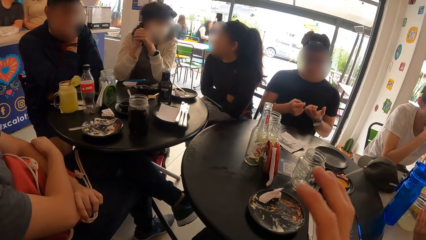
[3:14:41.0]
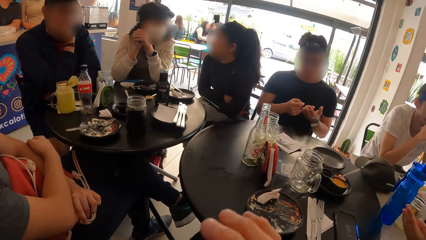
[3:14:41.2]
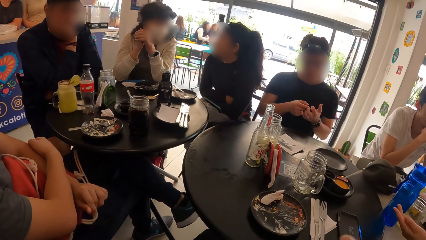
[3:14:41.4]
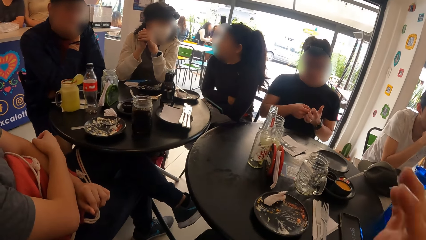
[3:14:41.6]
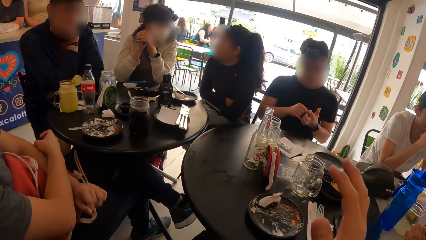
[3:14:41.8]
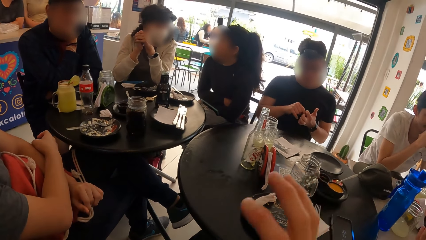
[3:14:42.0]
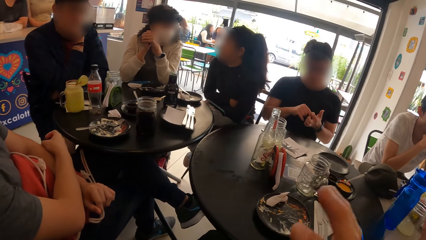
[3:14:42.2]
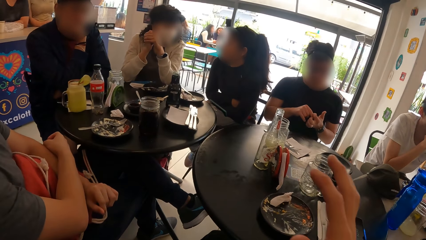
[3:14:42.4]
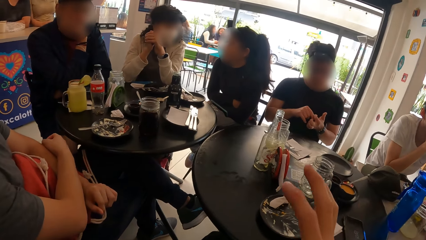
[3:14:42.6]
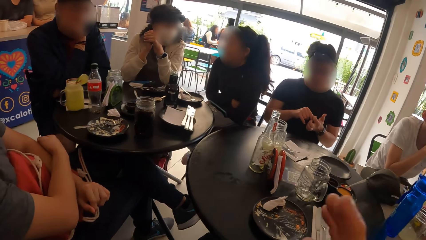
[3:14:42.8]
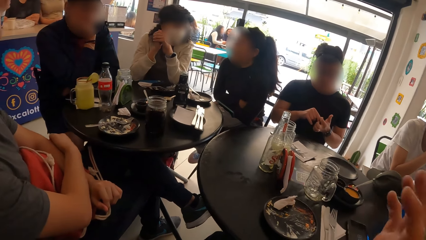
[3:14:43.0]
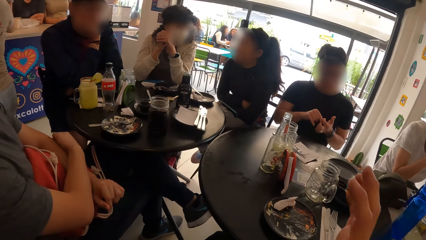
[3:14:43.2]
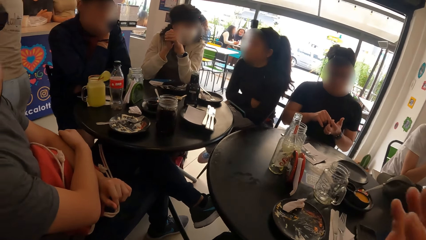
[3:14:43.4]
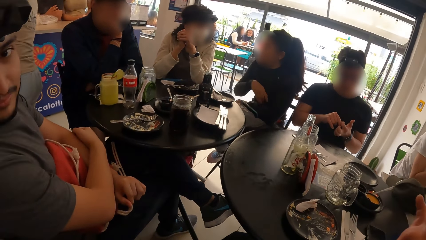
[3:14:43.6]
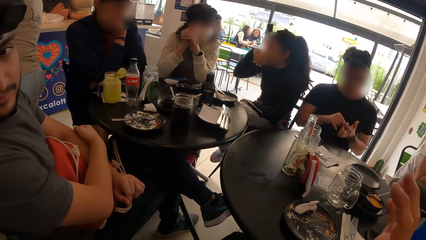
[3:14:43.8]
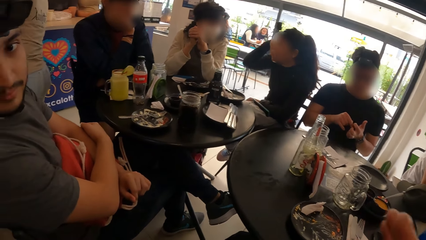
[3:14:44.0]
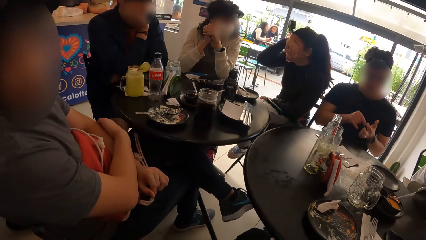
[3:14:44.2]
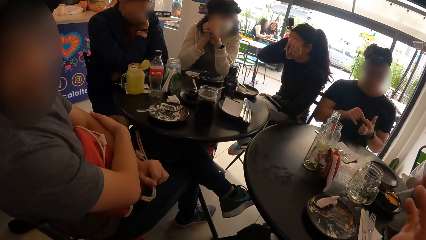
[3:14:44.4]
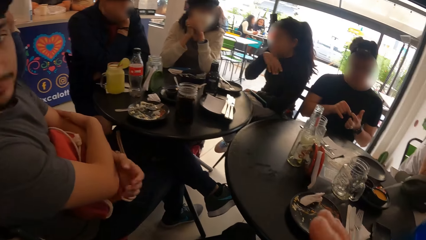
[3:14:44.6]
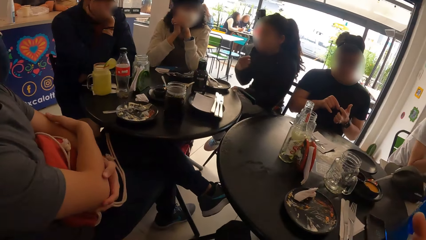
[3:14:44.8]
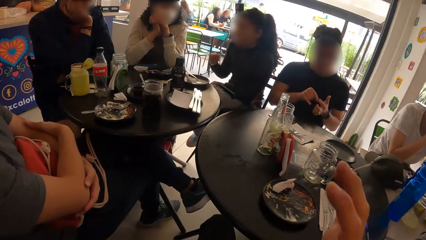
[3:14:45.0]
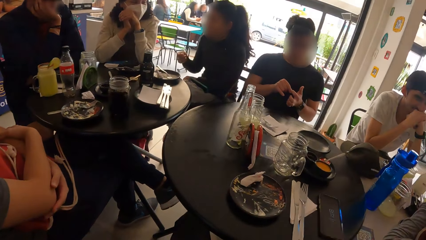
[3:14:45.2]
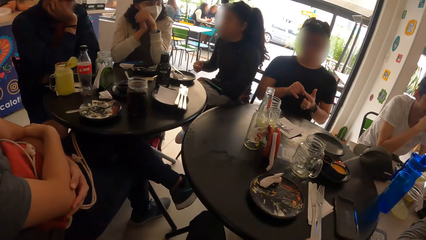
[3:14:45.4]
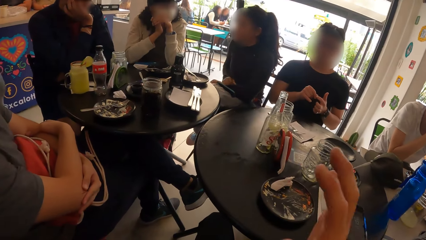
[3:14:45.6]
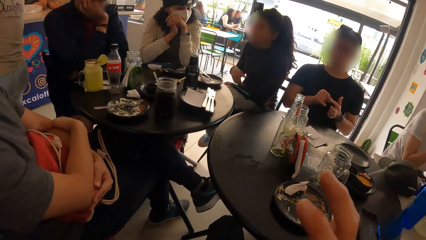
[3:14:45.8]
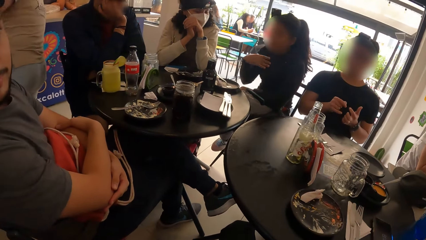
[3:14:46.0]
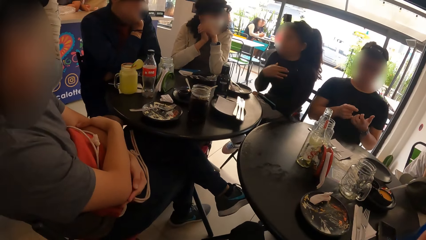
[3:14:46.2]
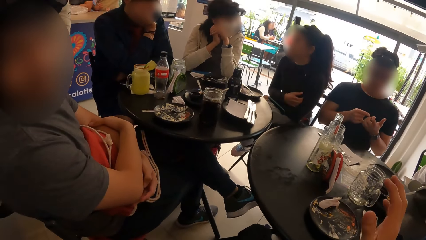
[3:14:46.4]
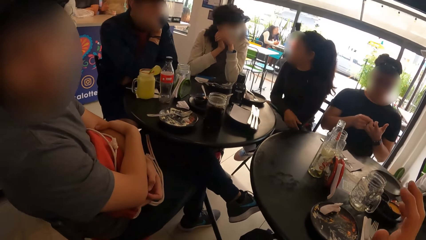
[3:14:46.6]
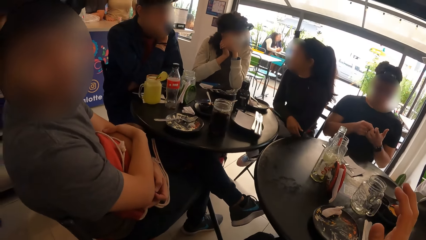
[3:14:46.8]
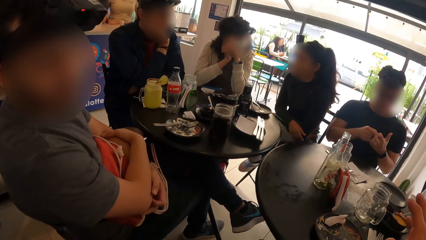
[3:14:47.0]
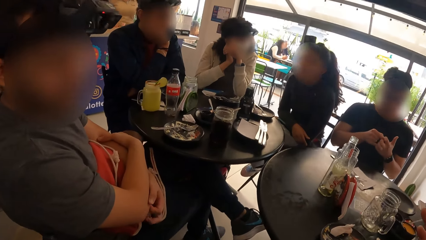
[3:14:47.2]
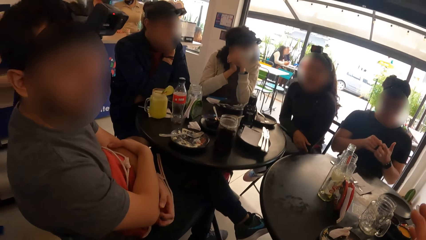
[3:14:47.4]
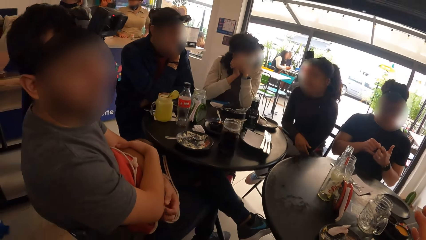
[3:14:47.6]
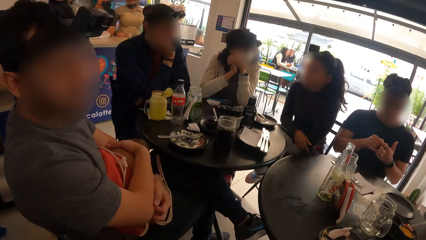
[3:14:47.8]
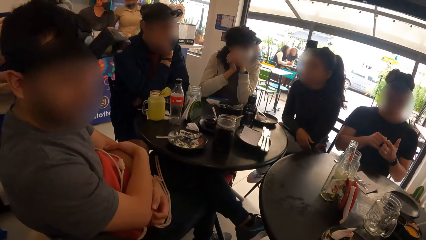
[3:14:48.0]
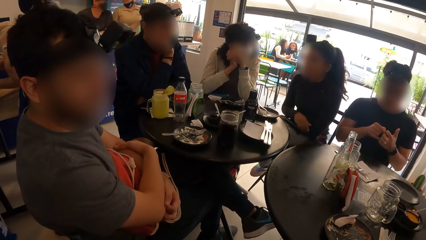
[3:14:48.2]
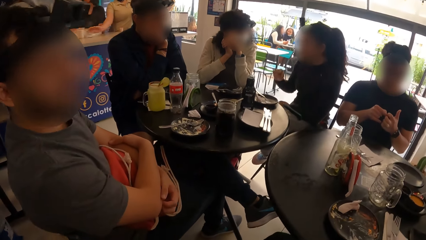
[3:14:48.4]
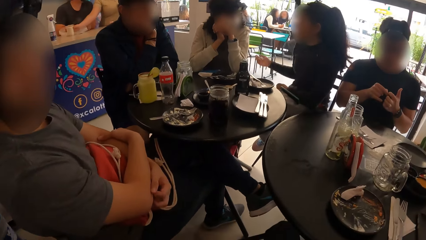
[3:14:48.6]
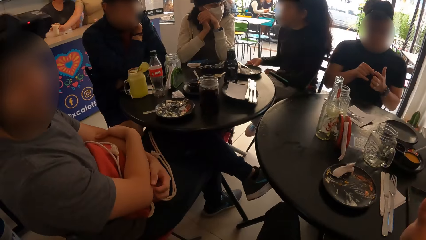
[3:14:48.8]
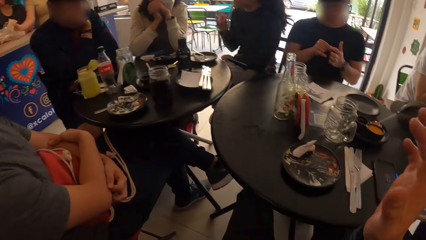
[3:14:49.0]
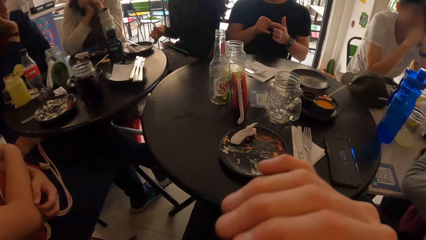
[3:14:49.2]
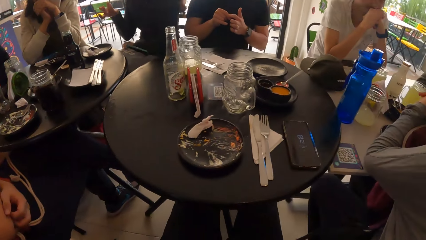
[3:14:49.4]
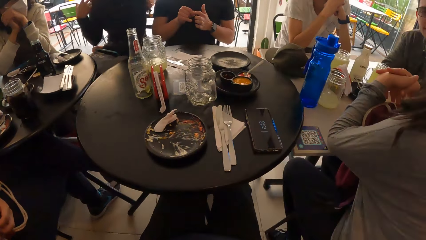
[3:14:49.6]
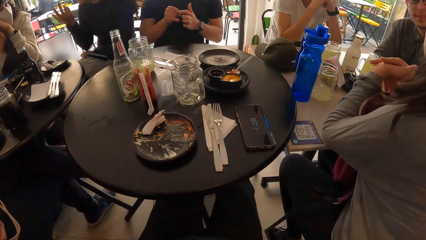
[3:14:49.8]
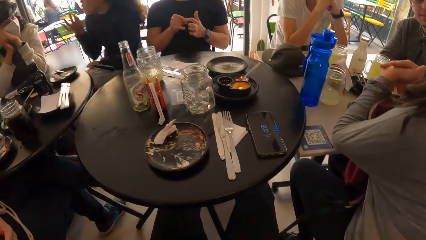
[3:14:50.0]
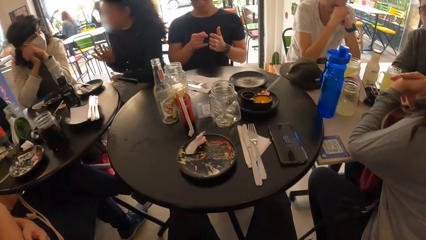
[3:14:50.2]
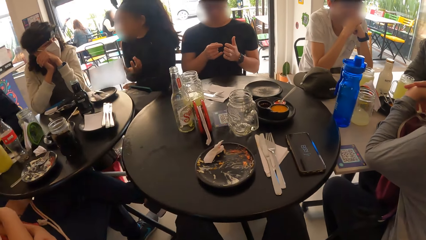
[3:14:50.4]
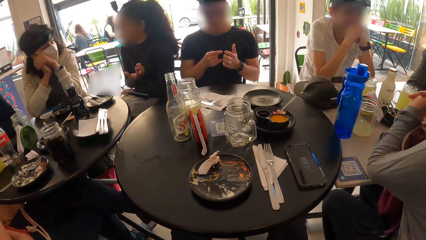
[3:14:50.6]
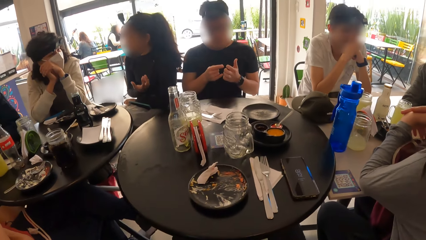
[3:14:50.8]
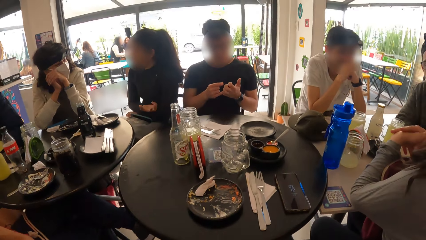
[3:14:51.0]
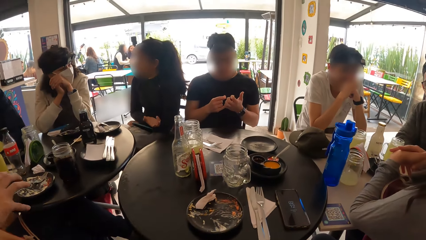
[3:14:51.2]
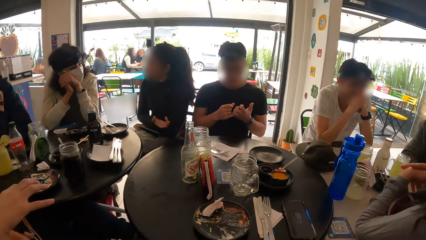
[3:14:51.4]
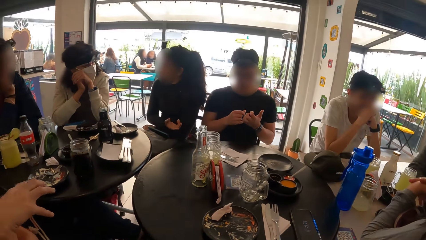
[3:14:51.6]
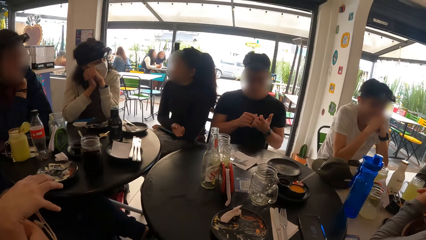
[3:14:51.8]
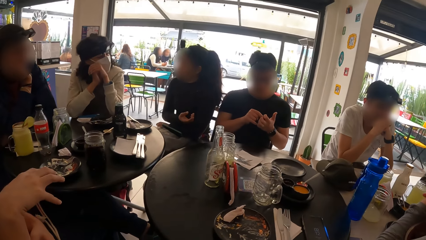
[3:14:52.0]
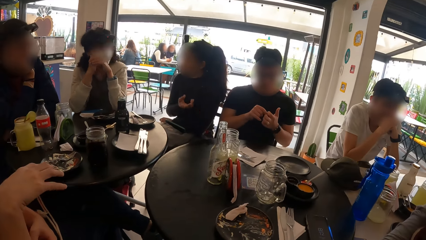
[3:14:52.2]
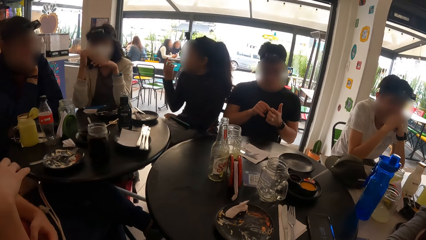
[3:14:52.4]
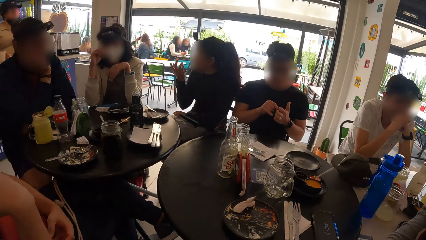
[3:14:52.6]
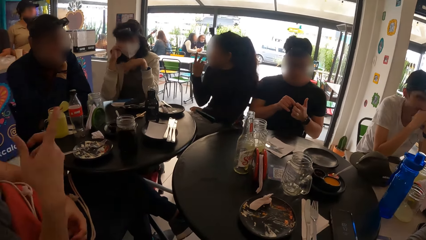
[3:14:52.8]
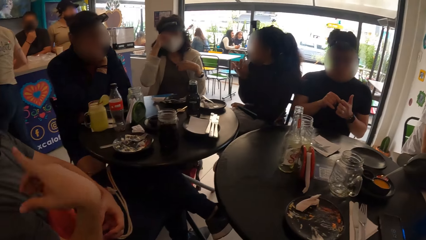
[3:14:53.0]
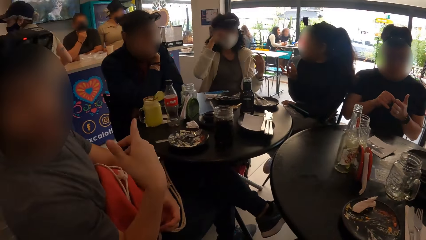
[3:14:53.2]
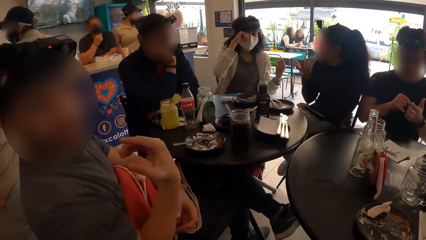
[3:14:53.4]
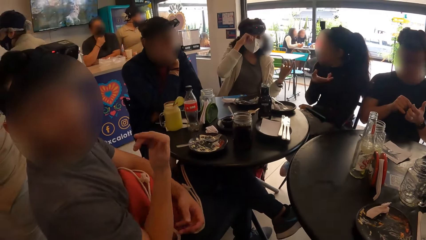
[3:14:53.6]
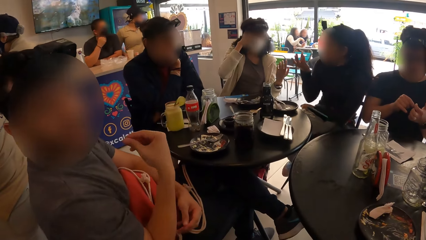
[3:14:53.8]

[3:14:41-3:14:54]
A woman interacts with another woman and a man.

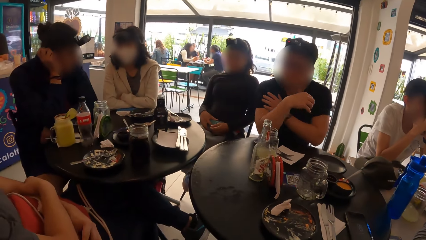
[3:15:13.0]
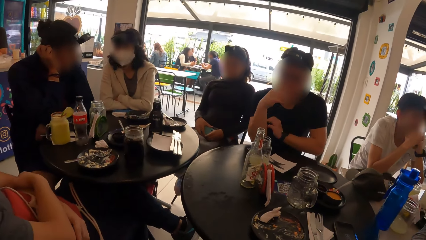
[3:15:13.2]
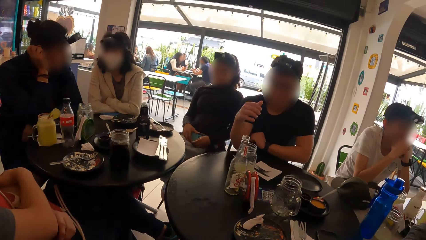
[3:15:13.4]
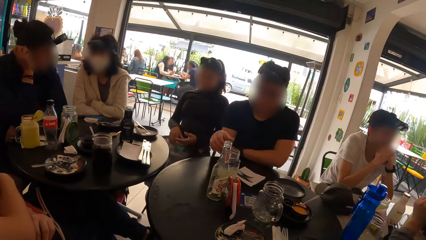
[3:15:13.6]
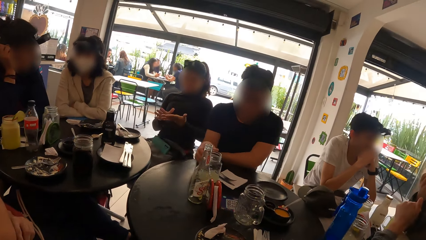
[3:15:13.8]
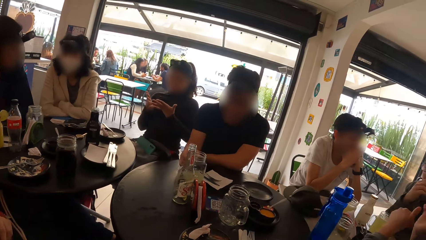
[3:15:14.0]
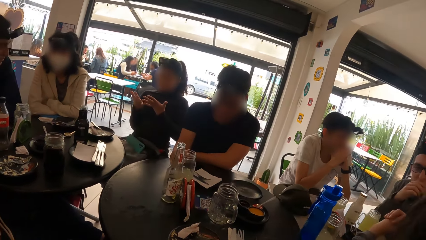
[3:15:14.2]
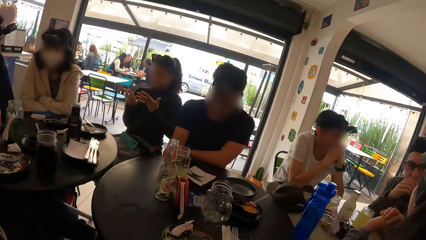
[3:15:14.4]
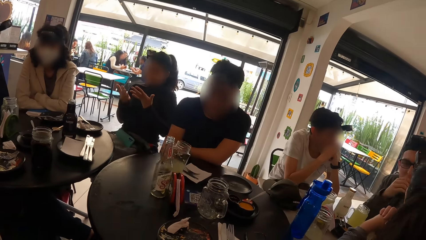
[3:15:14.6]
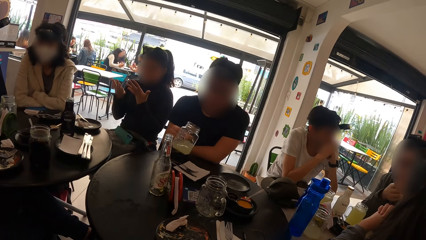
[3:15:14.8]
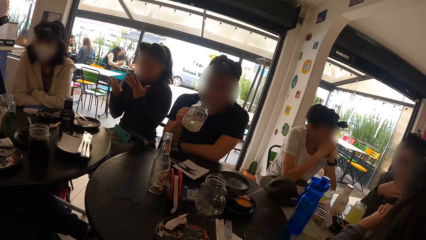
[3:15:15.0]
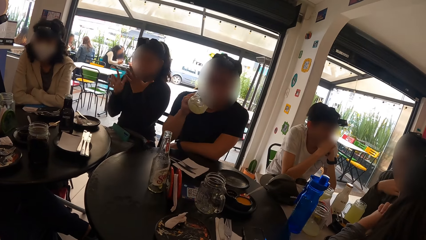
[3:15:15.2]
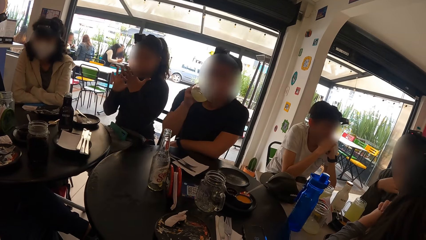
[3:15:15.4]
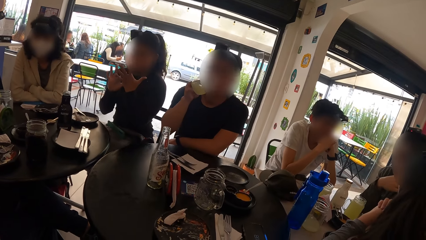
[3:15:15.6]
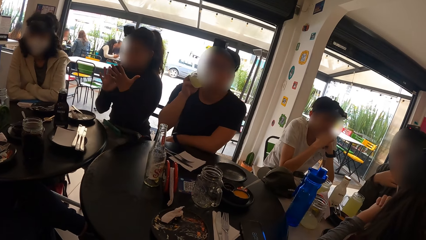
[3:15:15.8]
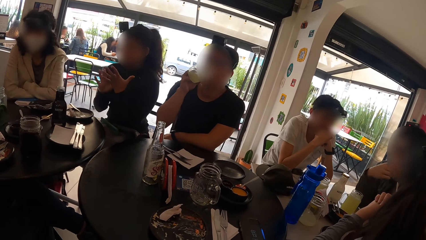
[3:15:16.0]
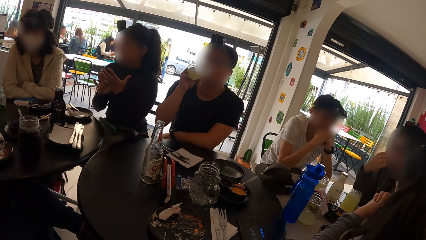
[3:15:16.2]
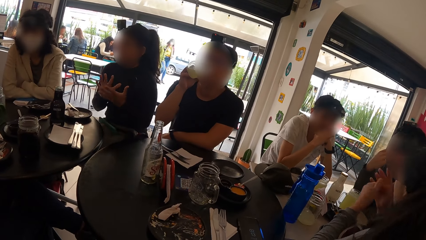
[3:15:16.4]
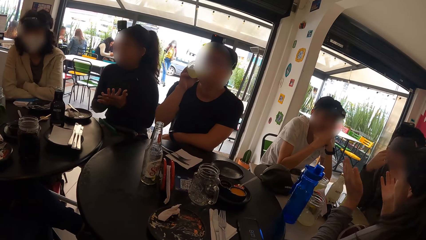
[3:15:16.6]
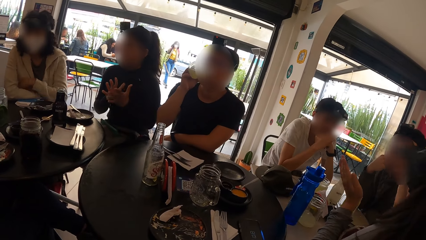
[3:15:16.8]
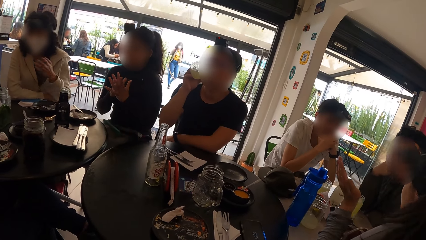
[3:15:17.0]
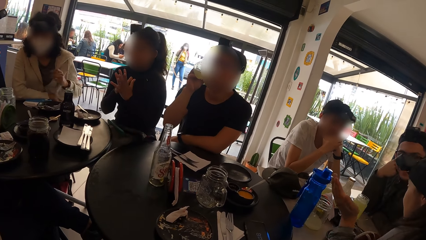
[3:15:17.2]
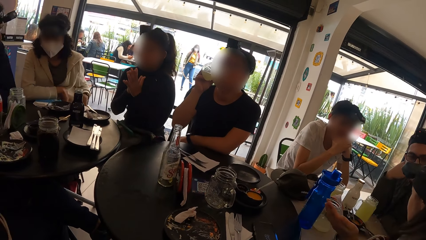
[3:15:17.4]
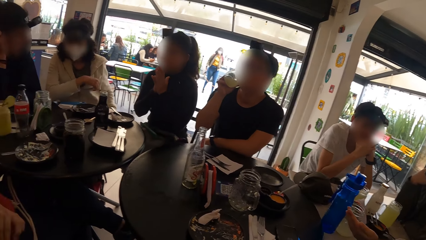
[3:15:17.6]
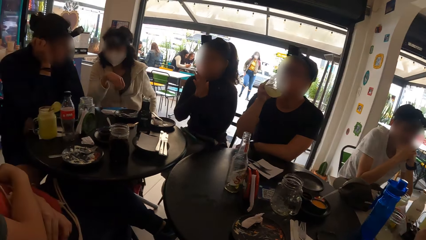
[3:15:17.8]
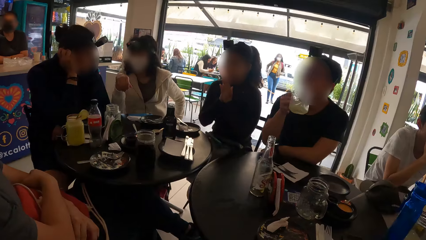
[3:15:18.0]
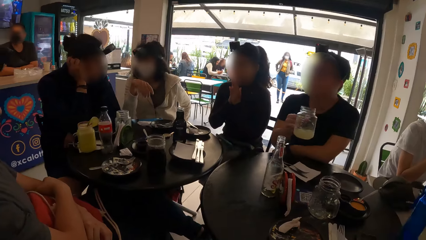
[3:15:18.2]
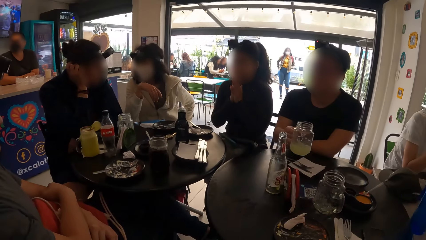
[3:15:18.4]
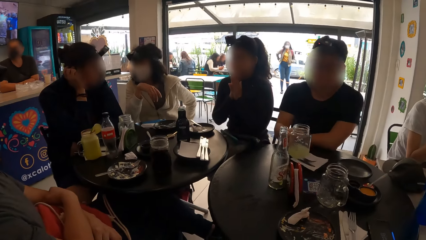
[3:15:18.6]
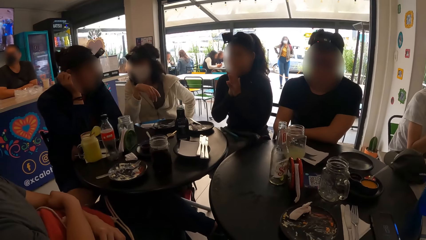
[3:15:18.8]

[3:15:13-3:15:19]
A man picks up the cup with his right hand. The man drinks from the cup with his right hand.
